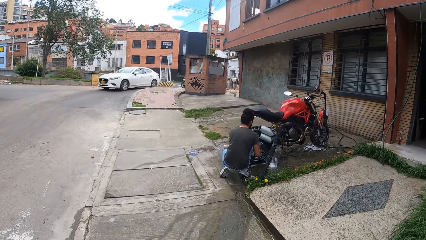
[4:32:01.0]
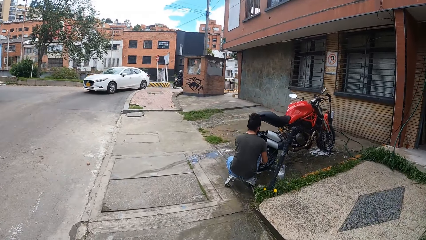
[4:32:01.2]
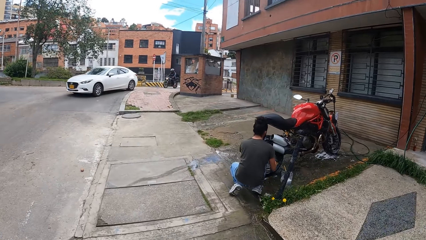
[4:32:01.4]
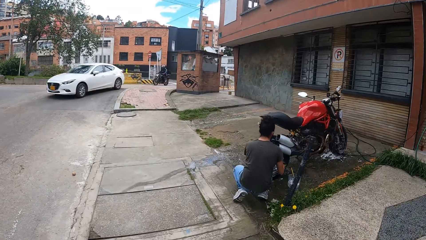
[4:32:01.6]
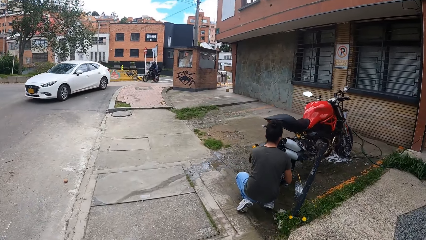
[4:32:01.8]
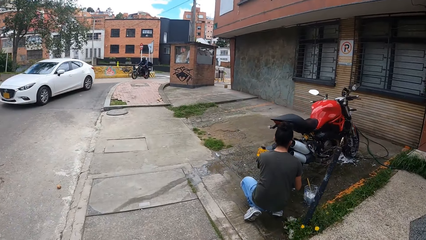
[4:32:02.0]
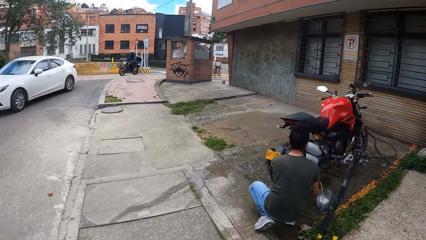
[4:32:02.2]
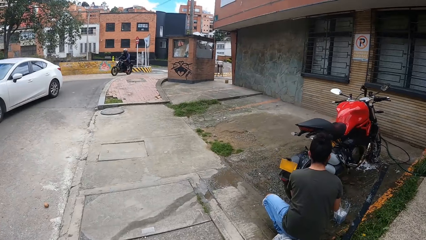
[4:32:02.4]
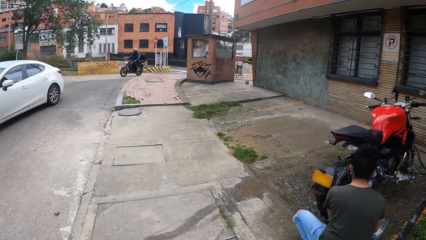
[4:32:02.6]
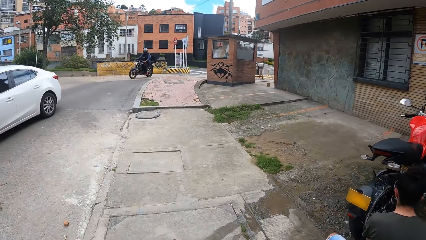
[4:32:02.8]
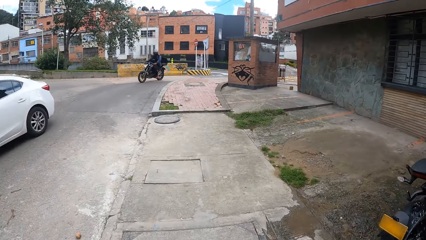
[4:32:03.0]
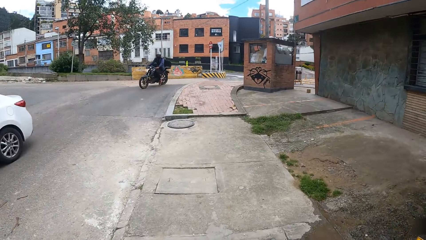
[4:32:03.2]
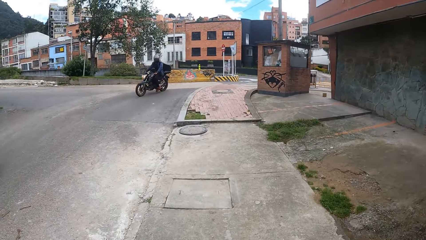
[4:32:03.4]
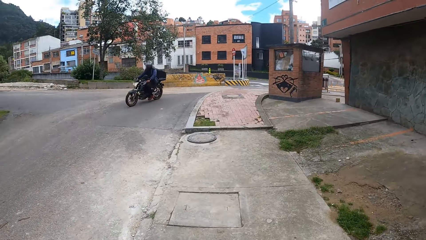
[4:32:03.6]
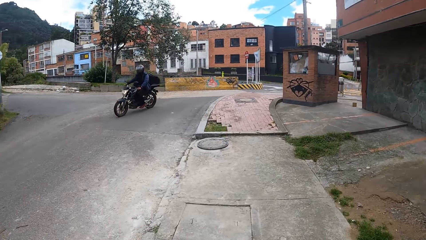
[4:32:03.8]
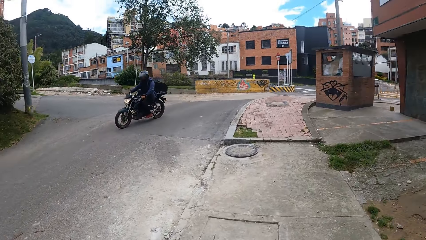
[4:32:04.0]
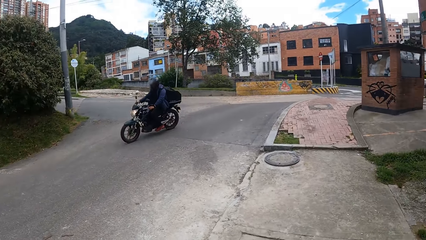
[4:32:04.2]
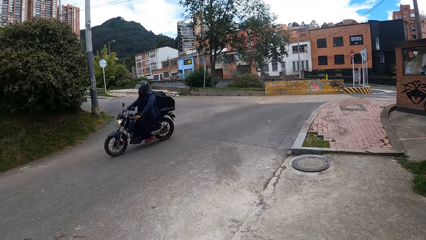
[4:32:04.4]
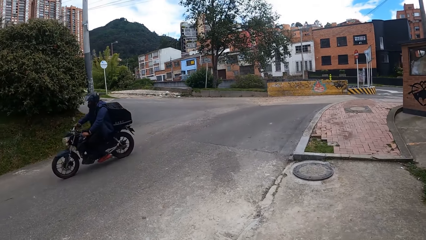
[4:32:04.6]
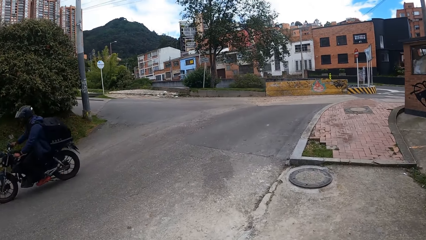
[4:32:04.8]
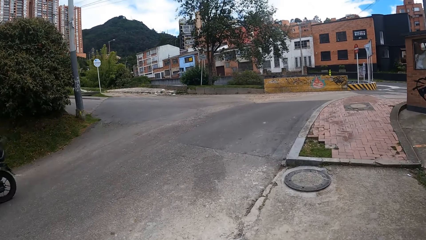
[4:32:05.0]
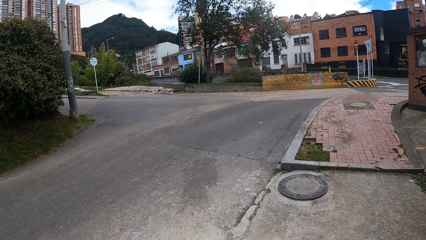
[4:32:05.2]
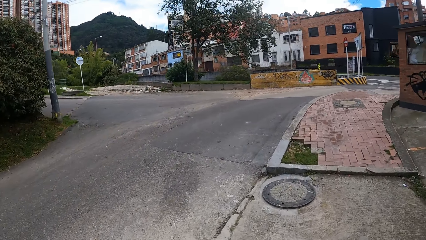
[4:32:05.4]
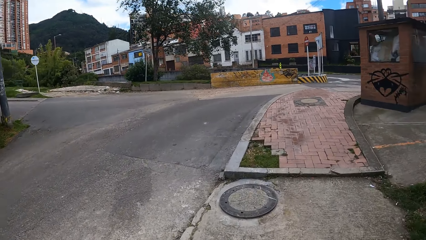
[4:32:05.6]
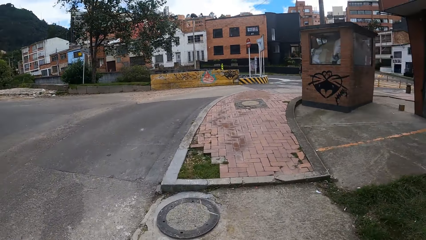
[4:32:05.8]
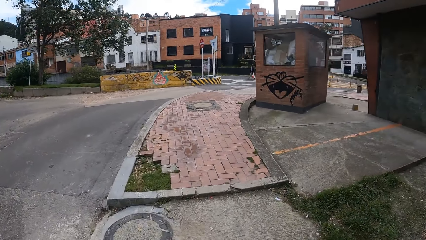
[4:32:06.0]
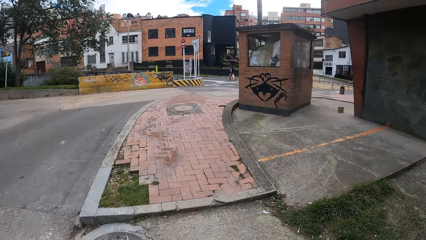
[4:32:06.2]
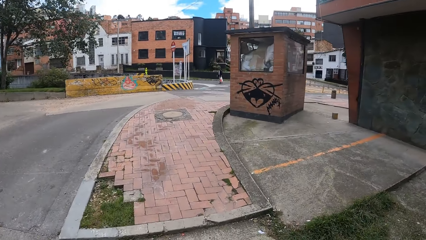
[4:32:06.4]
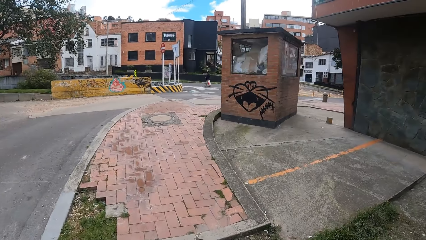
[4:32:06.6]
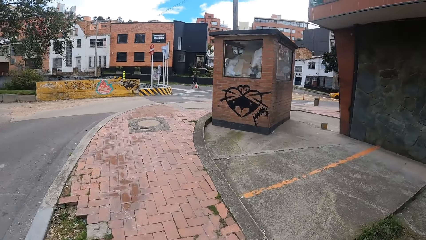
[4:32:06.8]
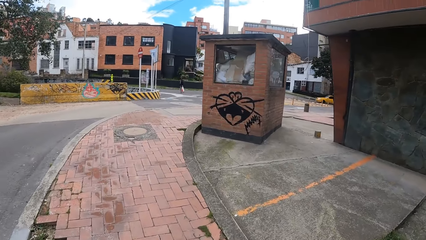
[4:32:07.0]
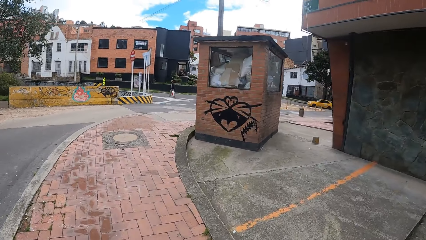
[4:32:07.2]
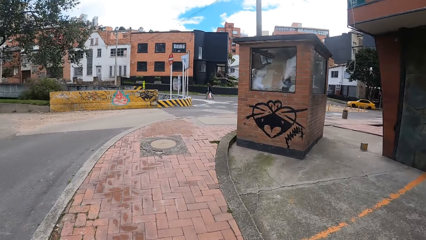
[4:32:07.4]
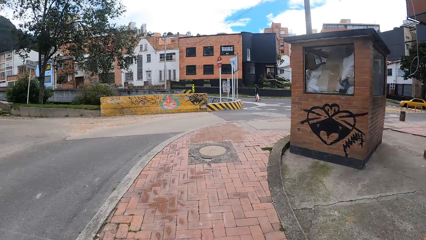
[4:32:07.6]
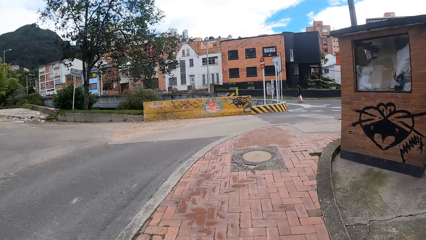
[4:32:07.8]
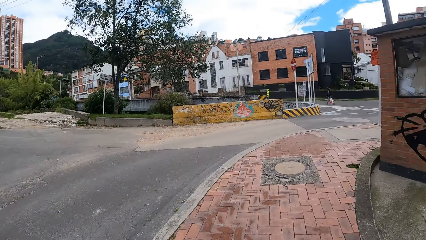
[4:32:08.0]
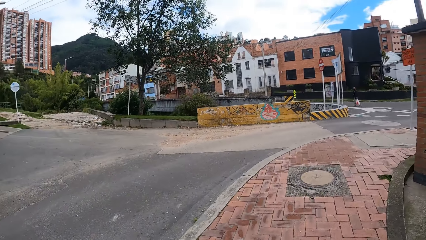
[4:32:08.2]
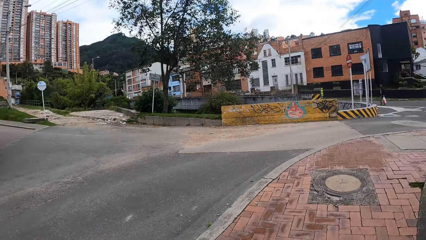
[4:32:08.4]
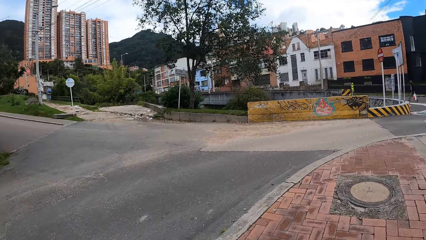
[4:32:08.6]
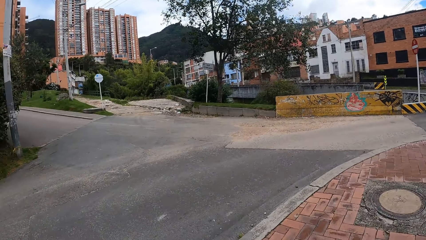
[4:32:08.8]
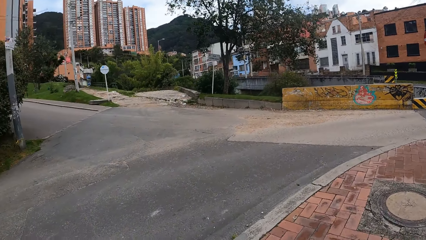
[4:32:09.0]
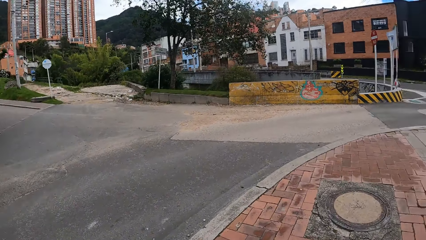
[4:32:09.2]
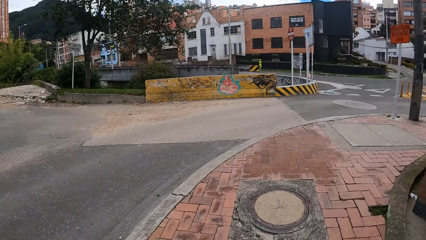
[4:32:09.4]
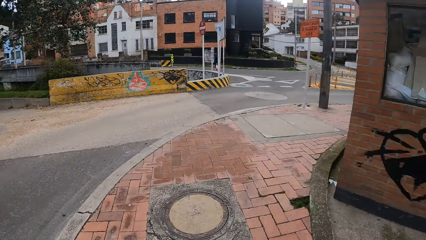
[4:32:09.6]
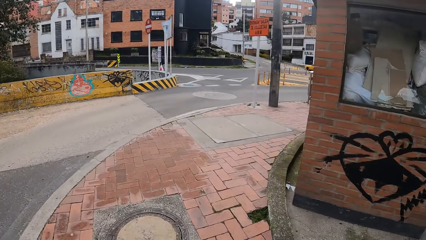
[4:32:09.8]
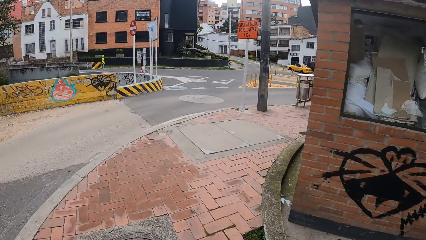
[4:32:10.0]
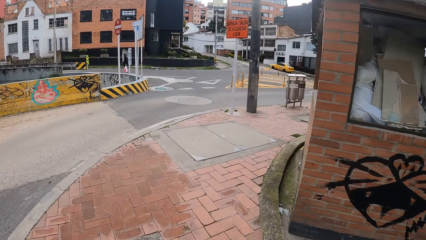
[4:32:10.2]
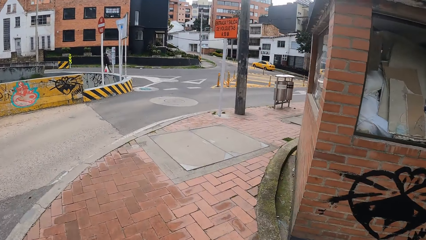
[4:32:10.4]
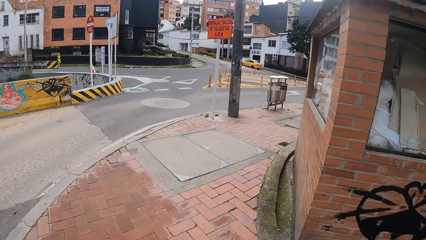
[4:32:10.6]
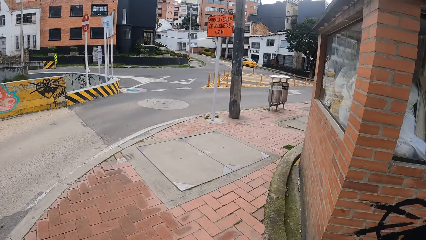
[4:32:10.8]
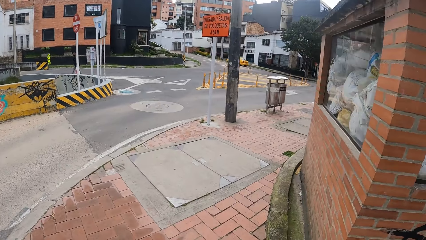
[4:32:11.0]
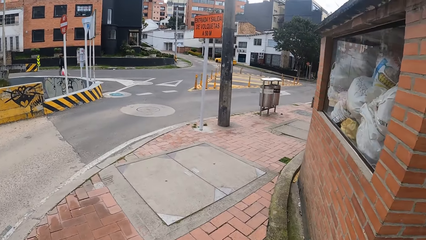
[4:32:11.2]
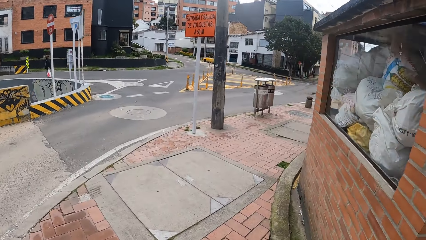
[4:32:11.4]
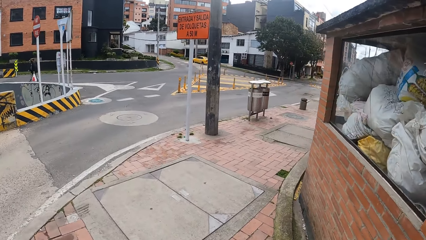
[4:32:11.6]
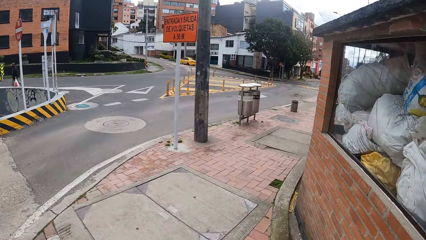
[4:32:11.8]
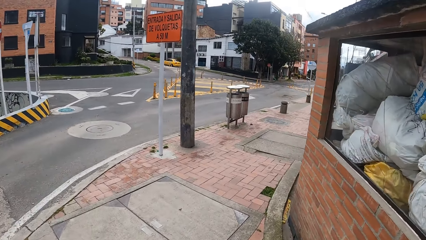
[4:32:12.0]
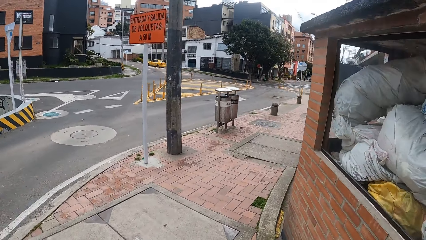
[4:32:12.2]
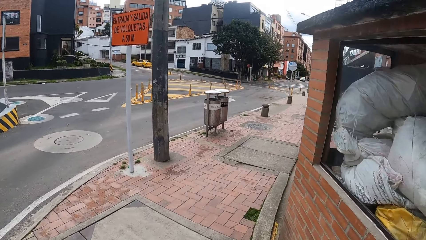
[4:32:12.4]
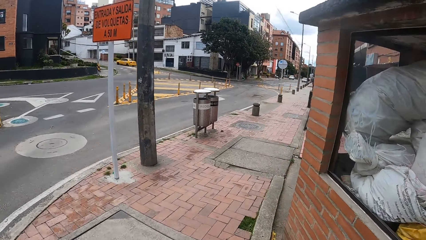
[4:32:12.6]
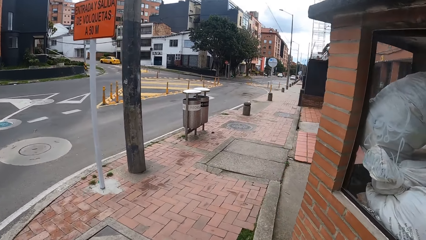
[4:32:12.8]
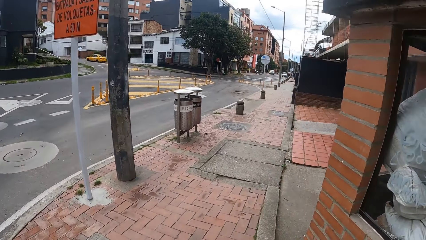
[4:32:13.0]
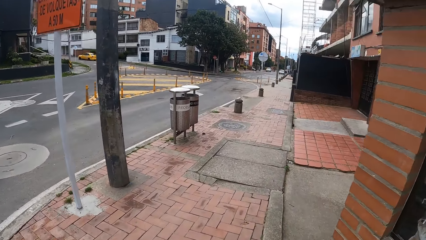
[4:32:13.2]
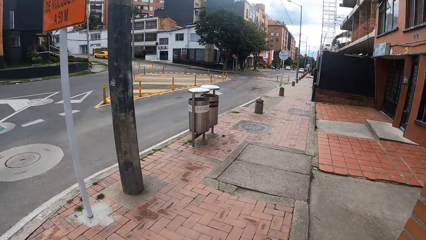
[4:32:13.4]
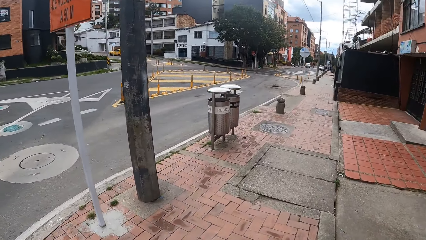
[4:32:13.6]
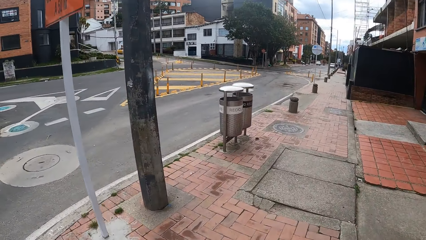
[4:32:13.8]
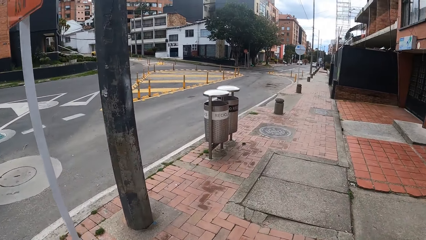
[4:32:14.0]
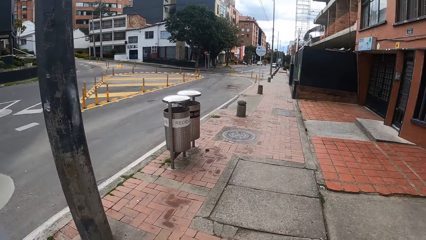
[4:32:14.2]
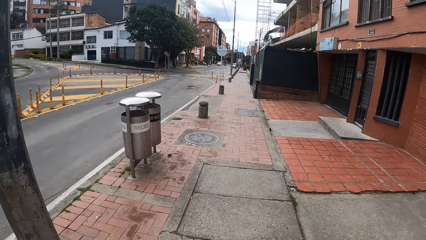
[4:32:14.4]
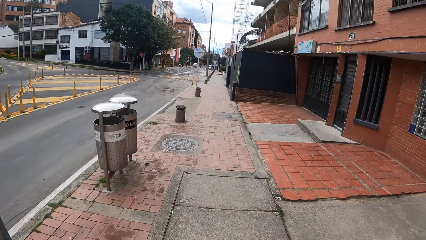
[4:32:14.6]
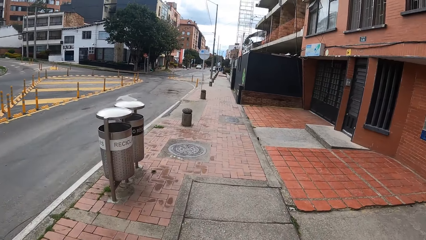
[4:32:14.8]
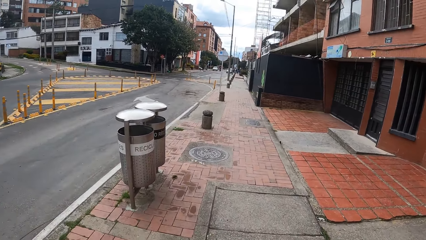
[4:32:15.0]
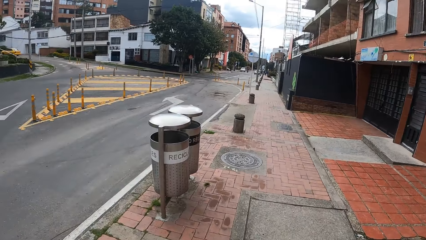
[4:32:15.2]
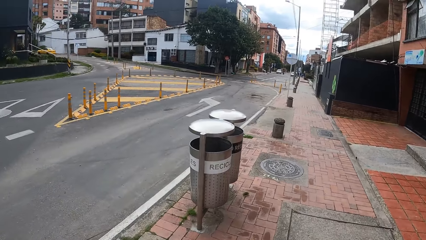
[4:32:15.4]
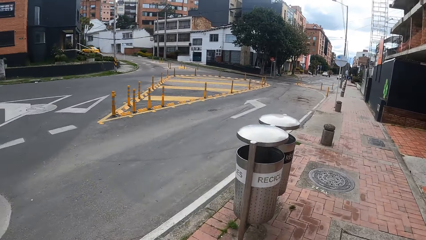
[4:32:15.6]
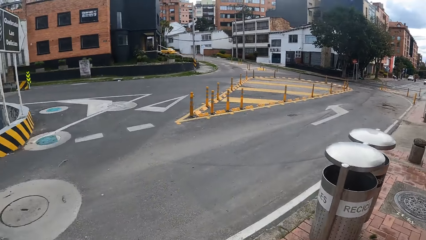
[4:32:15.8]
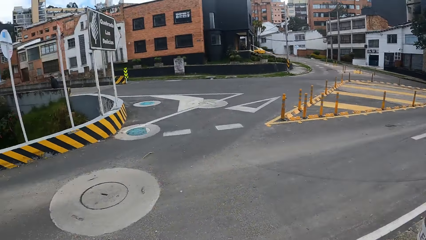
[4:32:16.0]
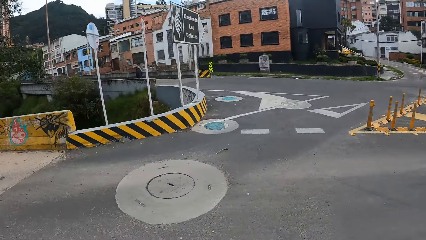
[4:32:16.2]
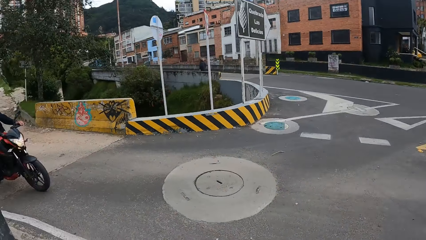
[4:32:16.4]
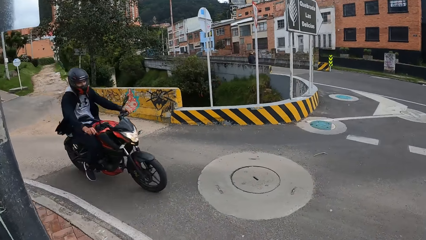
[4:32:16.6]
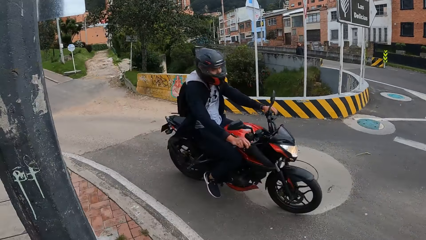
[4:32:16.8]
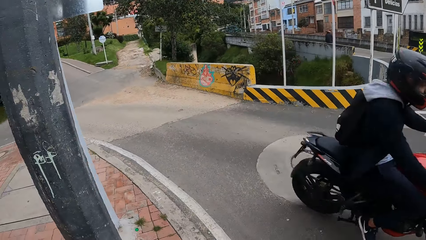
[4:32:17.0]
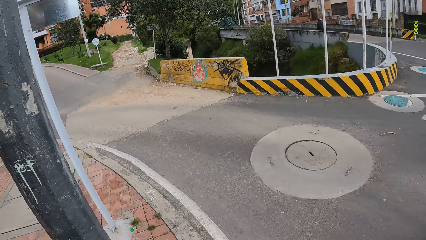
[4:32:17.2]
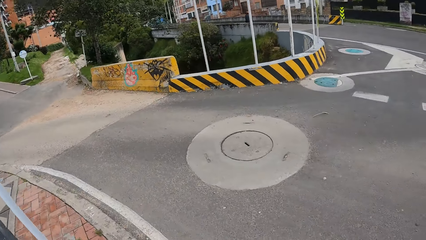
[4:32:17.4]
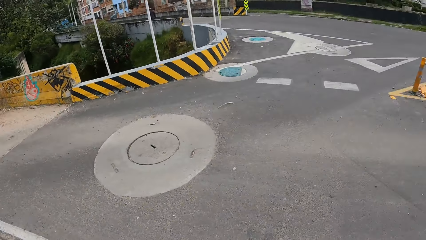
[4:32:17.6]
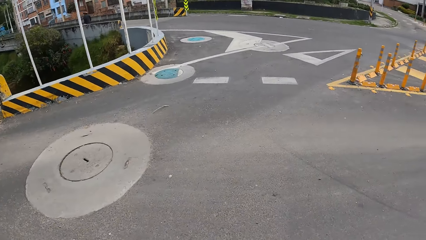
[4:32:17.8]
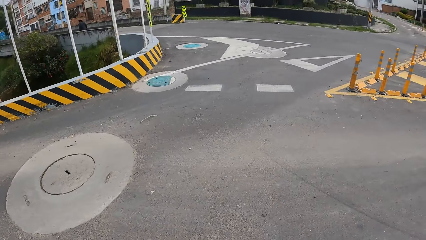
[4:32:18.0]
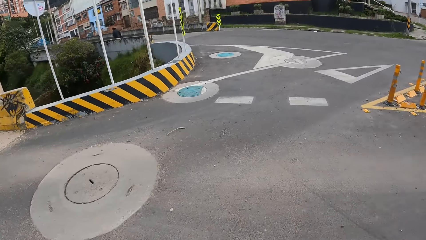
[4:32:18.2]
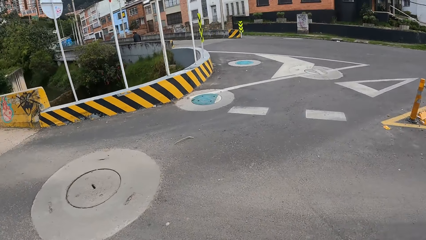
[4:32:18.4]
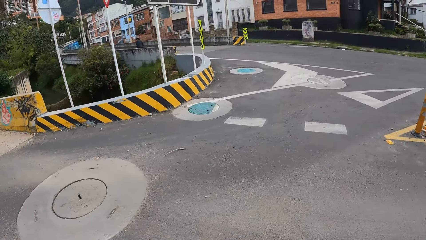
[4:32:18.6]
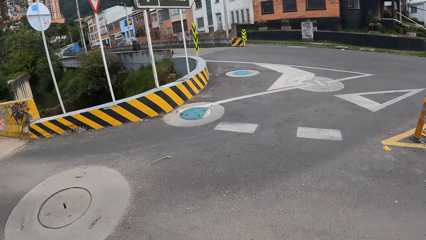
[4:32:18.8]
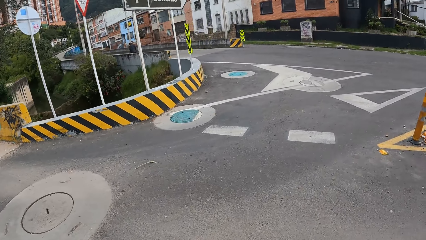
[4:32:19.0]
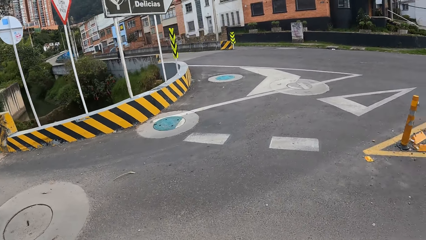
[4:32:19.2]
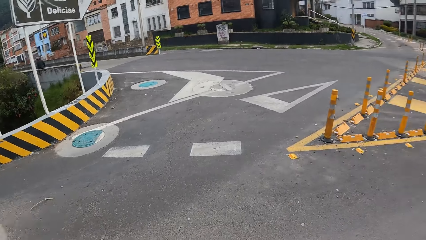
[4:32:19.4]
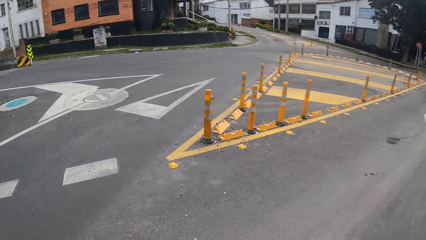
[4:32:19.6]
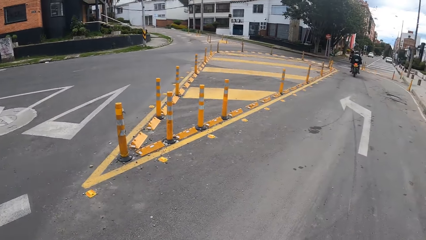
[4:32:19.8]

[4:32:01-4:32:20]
A white car drives past the camera wearer. The camera wearer passes a guy on the sidewalk making his motorcycle. They turn around. A motorcycle rides past the camera wearer. The camera wearer turns around the corner, moves towards the road, and turns around. A motorcycle rides past the camera wearer. The camera wearer crosses the road.
